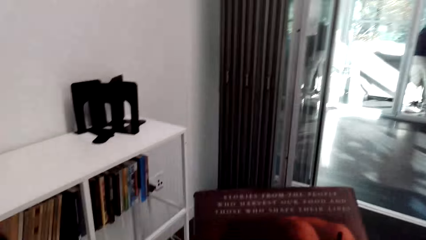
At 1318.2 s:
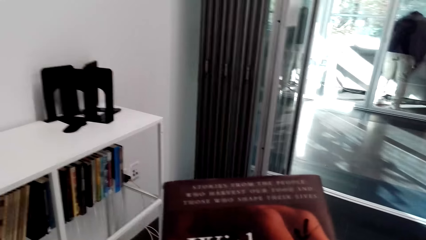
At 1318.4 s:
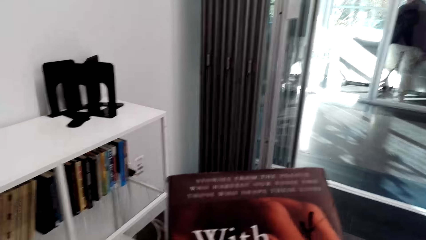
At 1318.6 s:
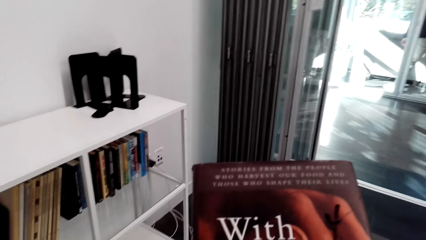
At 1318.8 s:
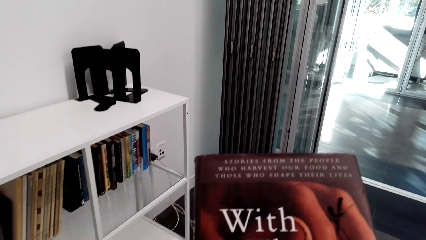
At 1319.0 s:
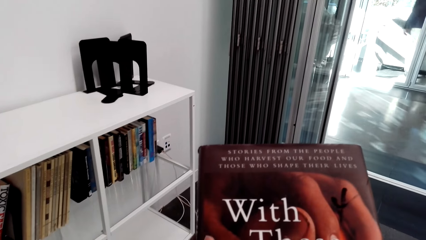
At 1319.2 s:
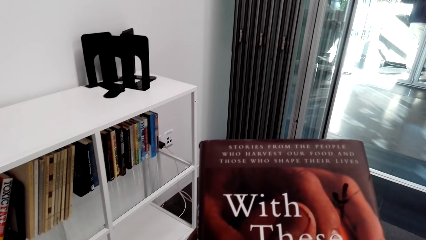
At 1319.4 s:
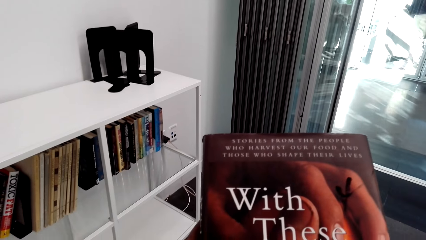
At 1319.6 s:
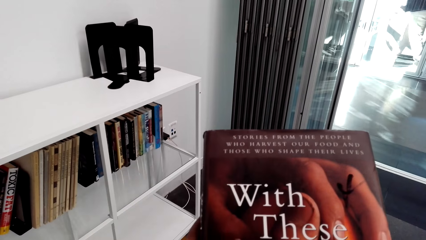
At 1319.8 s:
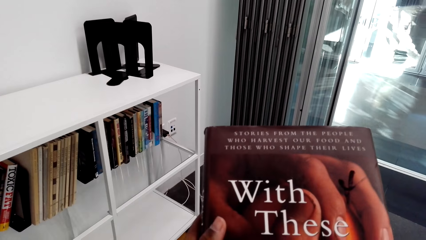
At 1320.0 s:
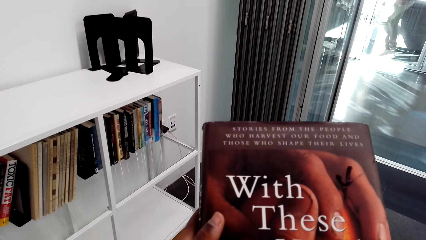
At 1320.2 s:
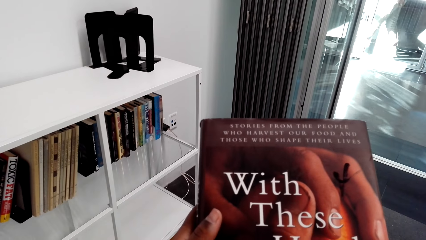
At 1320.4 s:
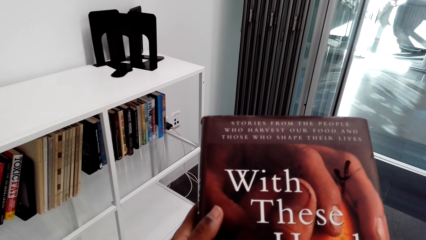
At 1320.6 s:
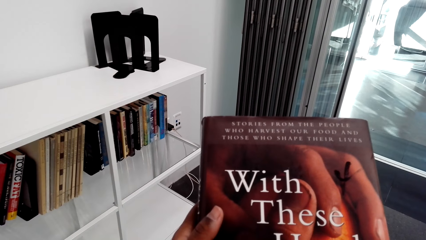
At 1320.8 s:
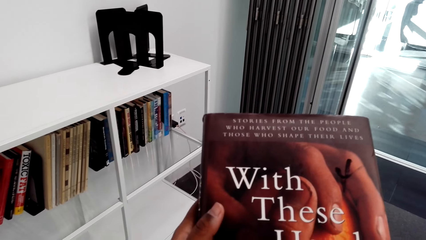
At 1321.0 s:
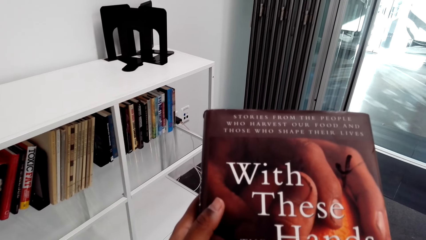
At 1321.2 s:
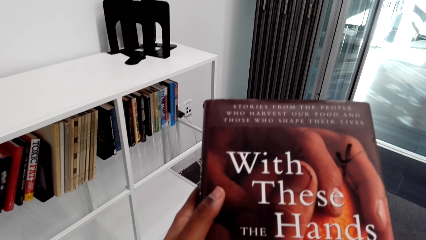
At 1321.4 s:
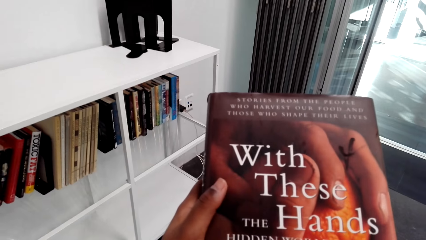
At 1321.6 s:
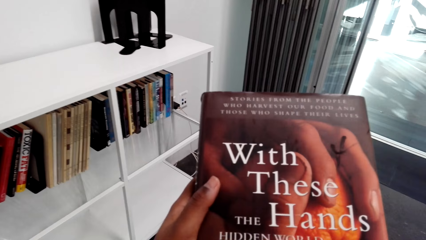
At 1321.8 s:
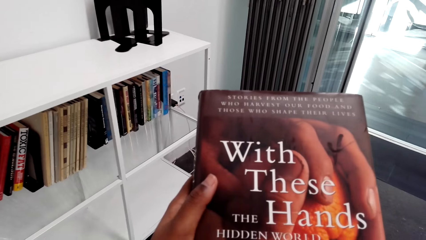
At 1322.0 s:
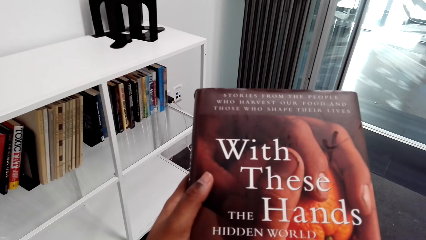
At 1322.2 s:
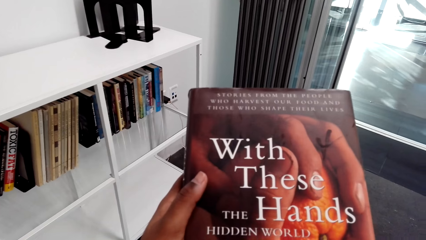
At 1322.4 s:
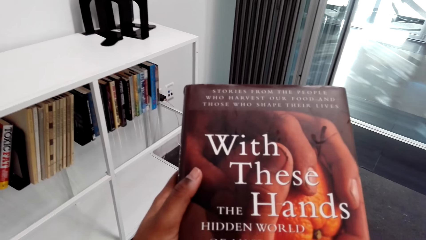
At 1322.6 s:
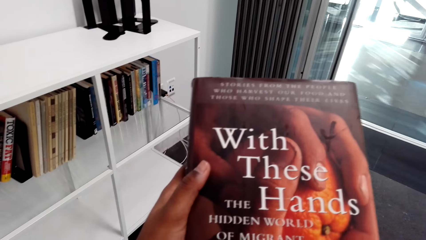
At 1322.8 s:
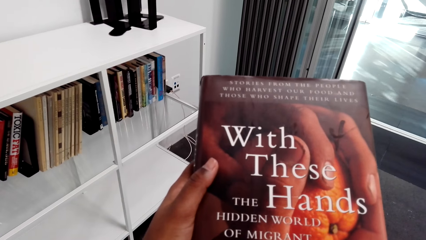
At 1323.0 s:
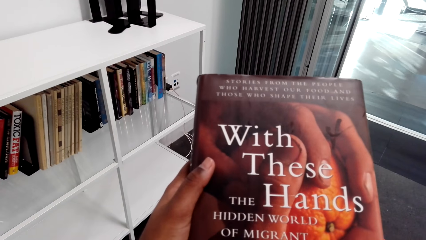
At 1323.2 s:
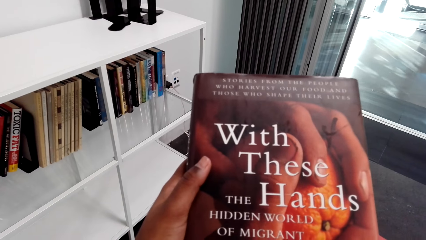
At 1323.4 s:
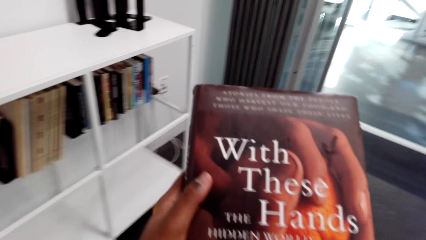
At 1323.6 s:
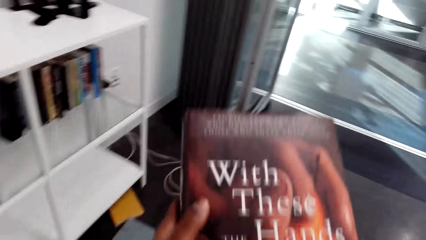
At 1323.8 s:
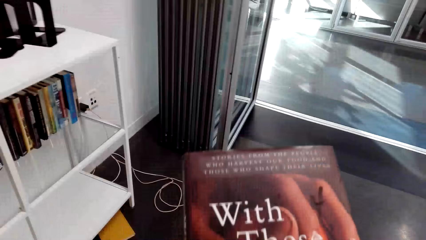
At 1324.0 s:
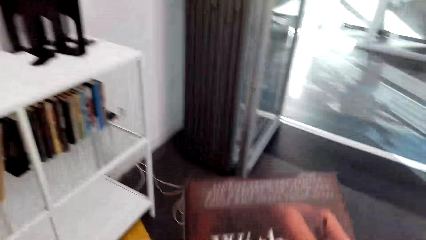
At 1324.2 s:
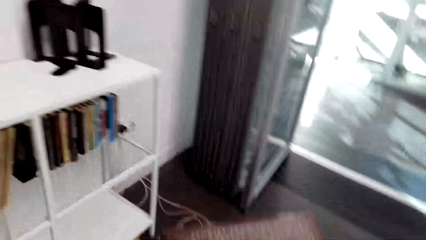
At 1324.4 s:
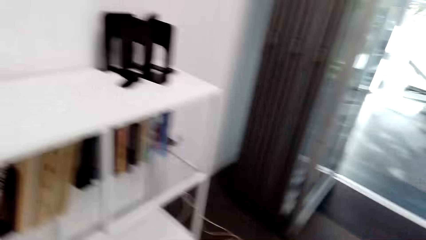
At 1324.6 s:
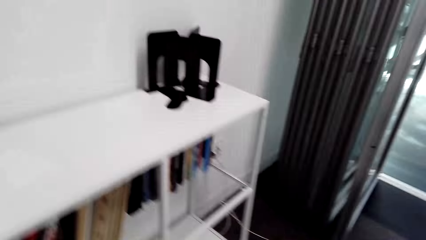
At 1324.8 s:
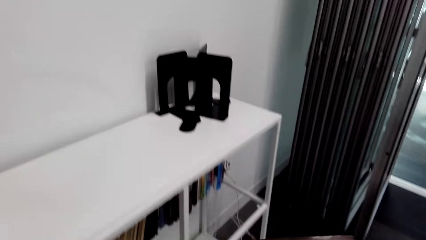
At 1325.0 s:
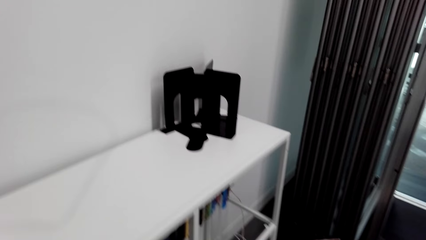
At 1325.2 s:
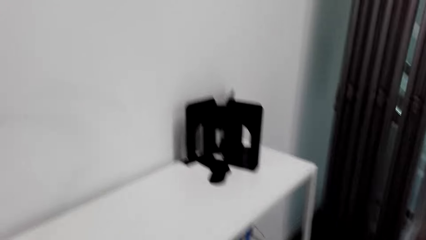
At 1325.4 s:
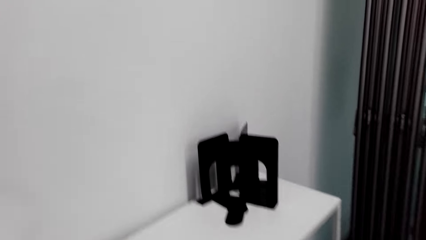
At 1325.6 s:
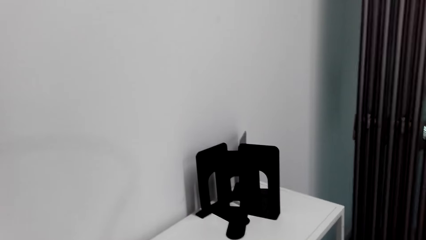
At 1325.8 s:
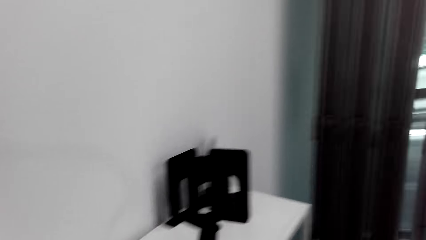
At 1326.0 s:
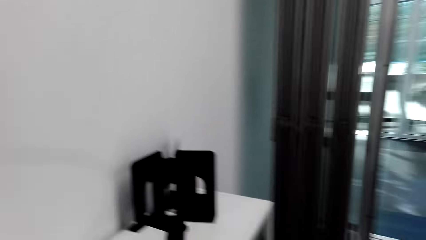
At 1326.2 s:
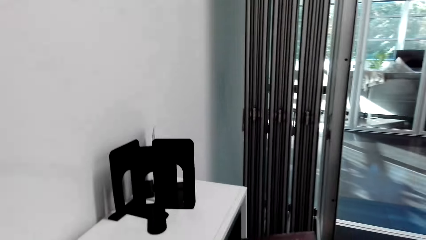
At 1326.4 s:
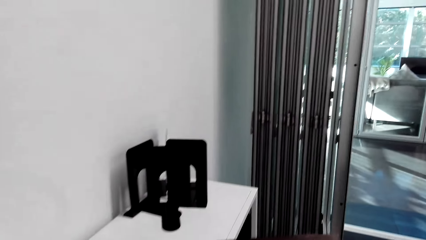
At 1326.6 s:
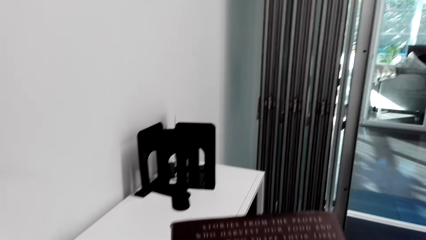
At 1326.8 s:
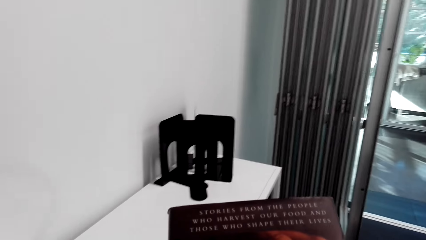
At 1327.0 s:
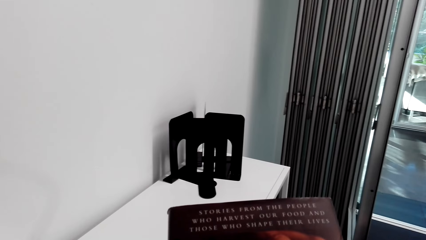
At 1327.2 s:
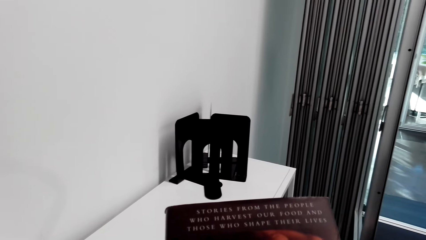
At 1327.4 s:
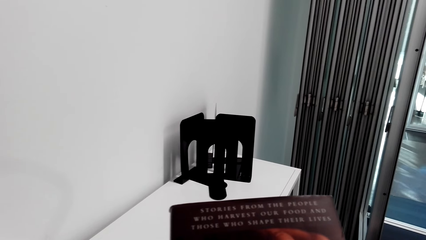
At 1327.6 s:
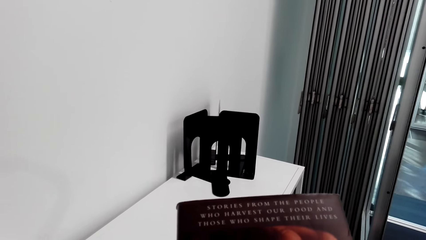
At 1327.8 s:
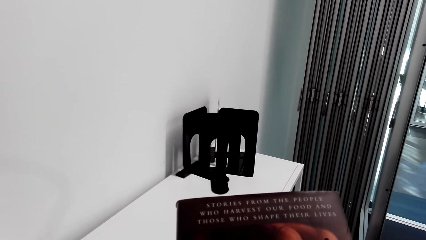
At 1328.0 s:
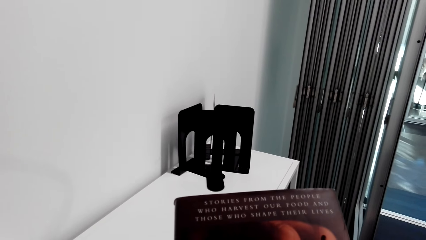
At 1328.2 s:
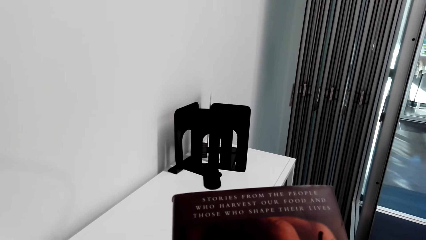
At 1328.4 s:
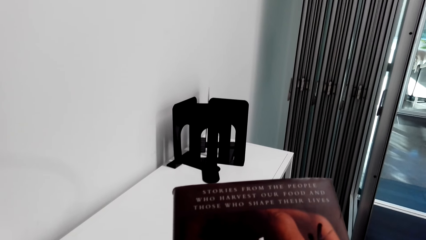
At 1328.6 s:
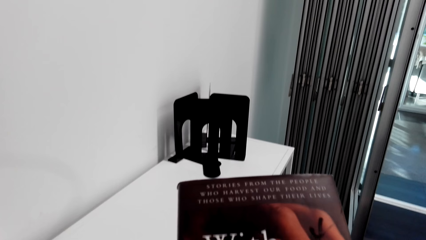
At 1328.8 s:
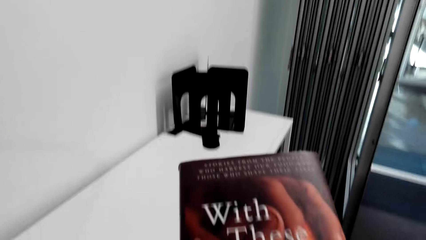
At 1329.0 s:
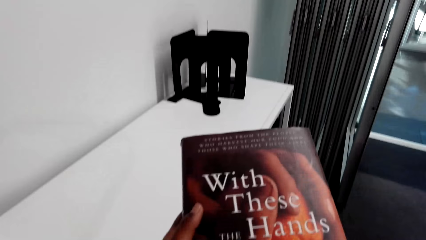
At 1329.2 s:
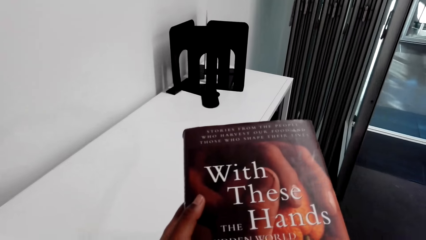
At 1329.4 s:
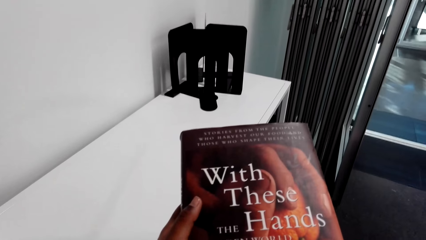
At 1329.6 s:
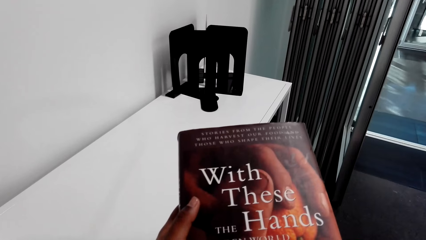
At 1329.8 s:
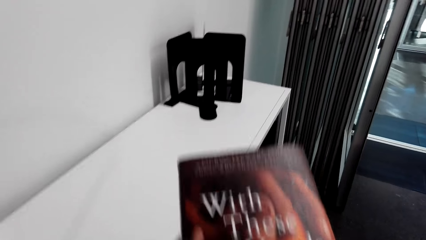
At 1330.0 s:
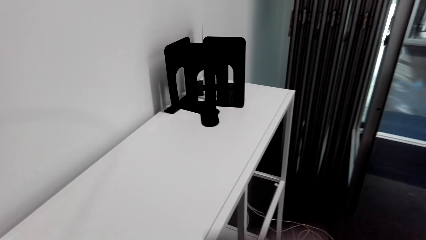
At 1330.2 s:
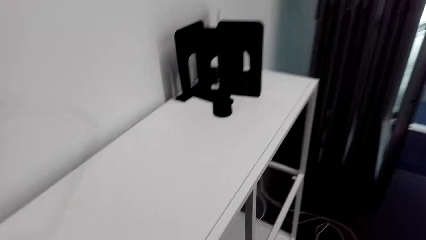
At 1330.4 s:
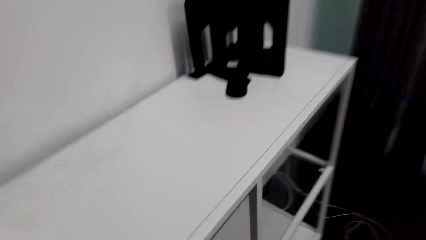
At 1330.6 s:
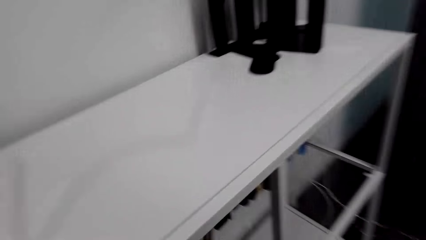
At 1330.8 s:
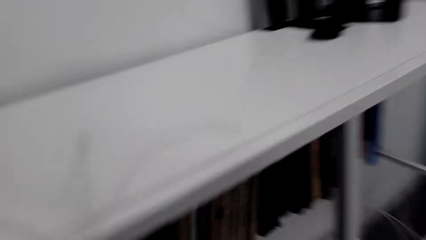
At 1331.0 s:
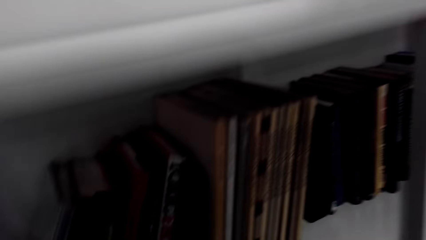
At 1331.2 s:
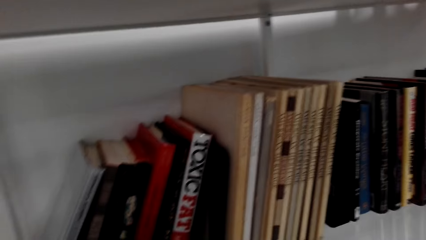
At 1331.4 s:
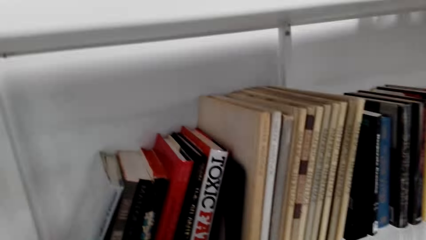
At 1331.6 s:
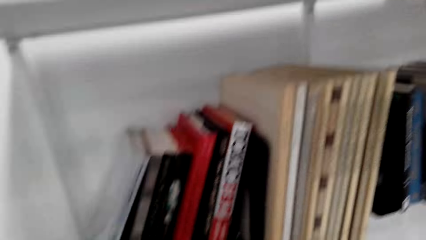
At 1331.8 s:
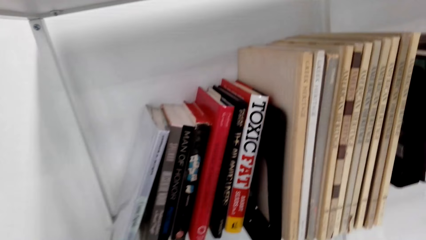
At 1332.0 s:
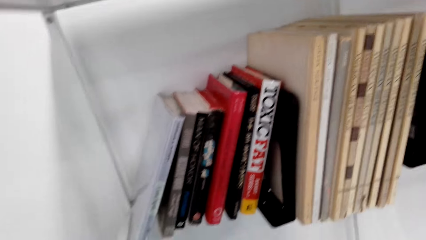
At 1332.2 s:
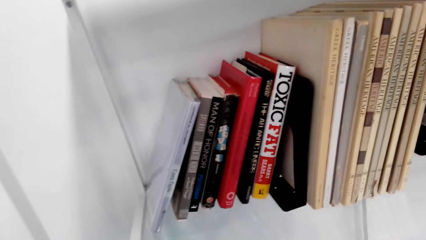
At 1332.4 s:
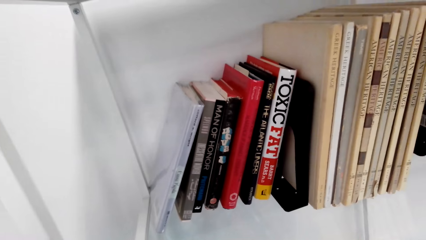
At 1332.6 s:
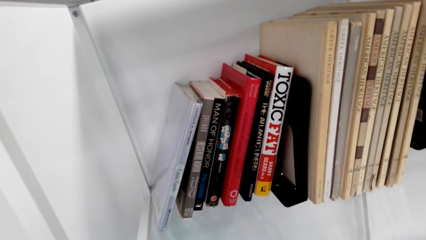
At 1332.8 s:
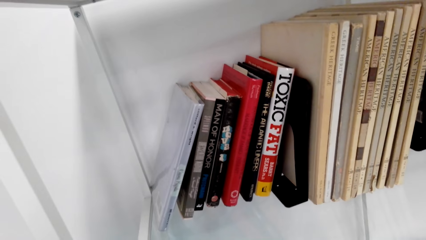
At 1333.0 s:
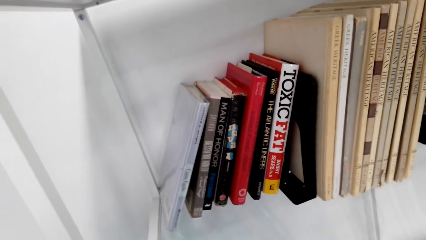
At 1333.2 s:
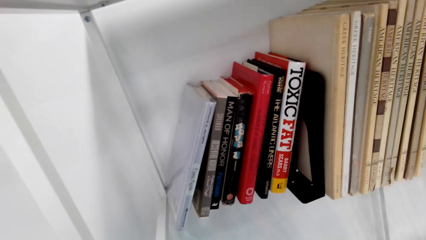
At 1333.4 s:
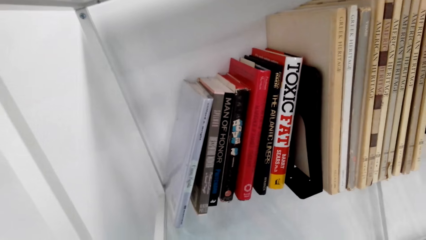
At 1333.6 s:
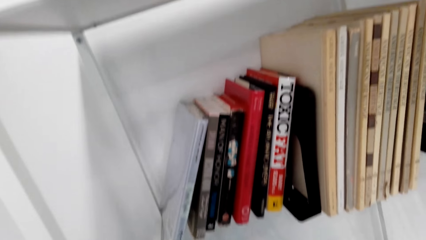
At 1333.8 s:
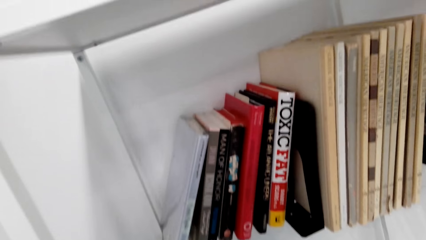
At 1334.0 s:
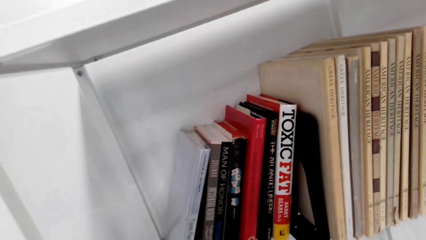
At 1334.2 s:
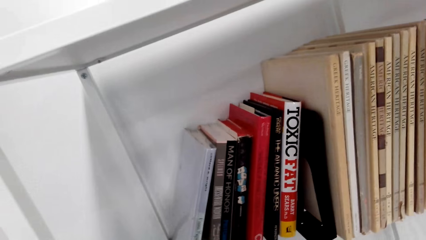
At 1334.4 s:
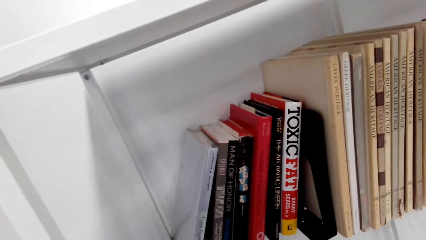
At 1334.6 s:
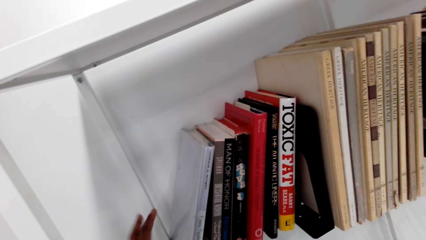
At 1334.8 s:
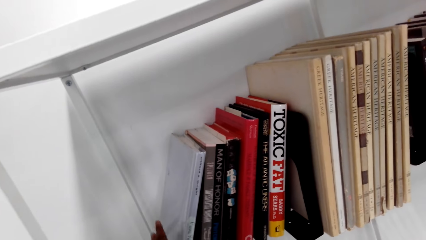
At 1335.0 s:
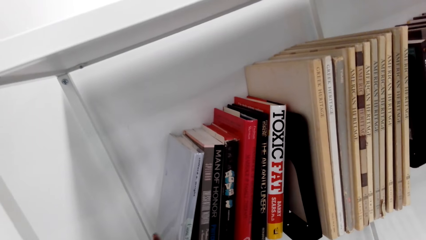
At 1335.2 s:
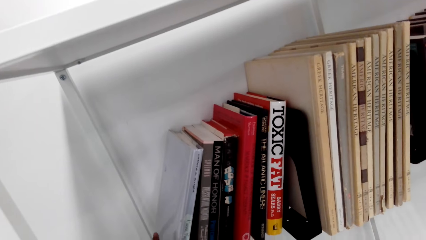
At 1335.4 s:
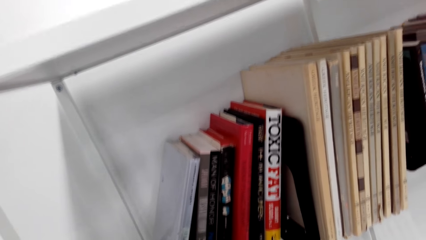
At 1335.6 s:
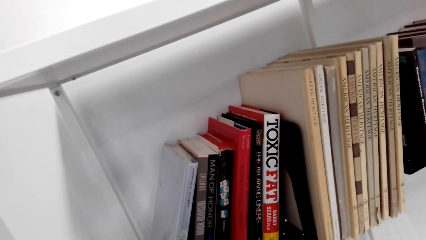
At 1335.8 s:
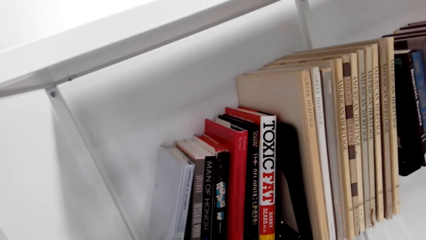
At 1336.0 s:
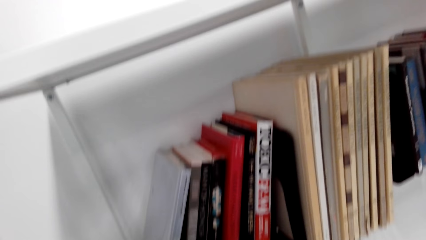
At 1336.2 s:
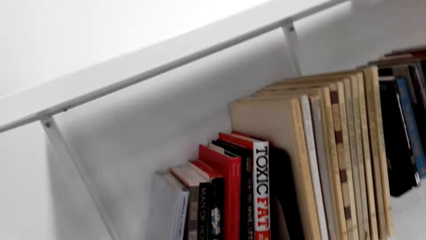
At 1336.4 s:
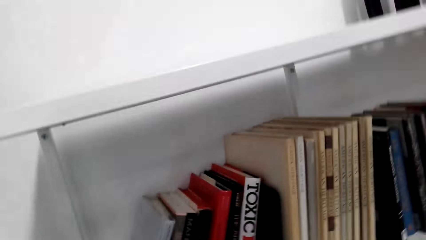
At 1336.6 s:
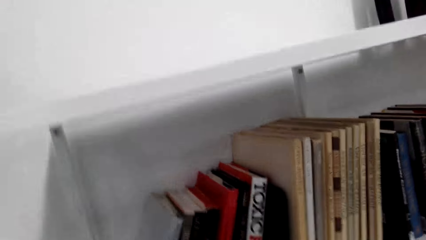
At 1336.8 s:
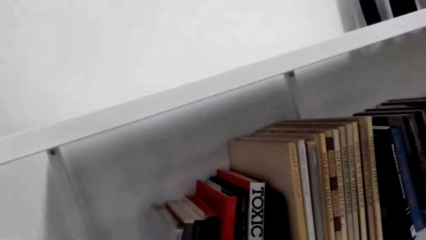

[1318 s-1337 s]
The camera wearer looks at the book. They put the book in the shelf. They look in the shelf.
